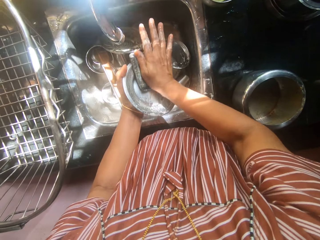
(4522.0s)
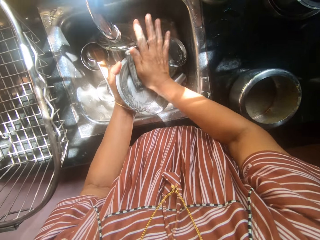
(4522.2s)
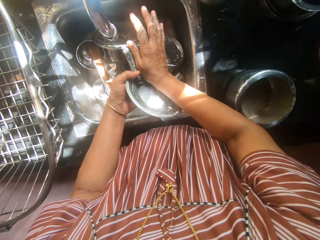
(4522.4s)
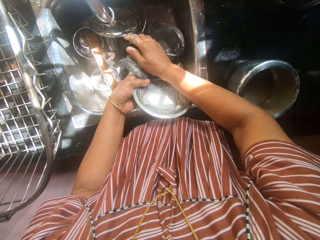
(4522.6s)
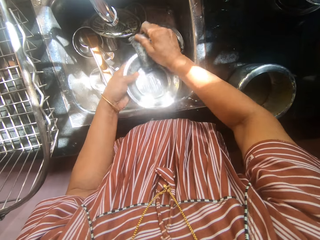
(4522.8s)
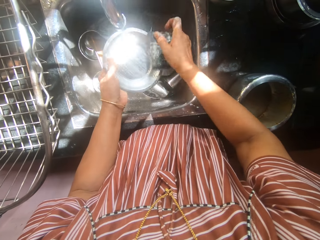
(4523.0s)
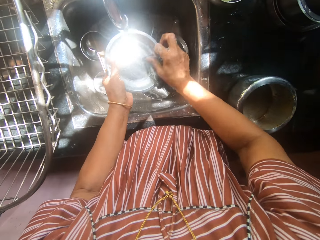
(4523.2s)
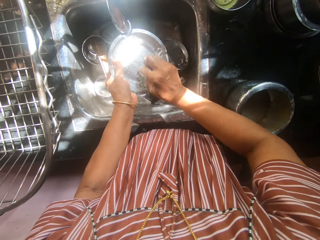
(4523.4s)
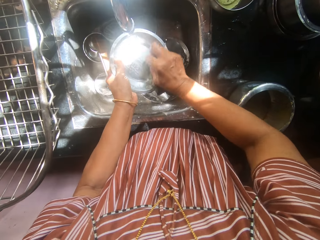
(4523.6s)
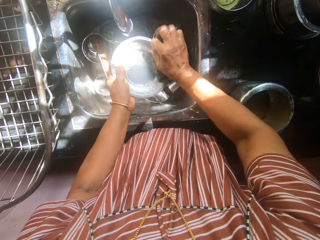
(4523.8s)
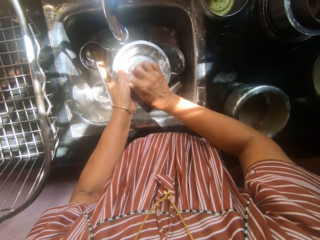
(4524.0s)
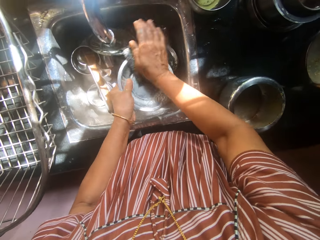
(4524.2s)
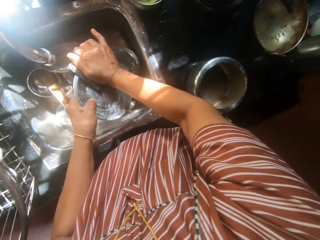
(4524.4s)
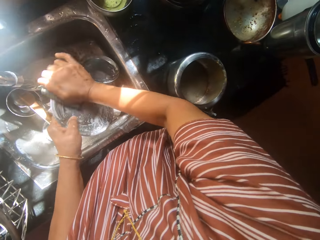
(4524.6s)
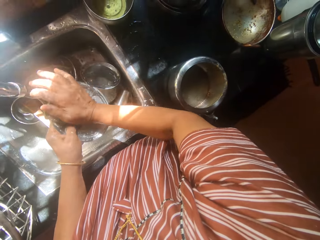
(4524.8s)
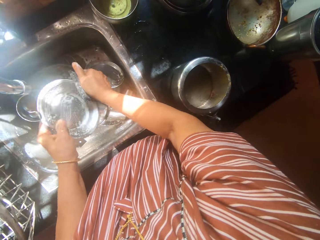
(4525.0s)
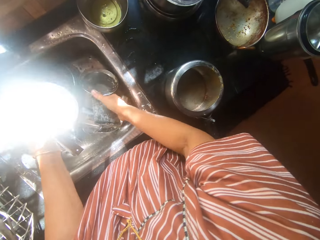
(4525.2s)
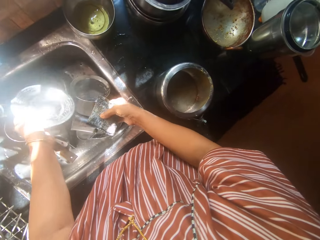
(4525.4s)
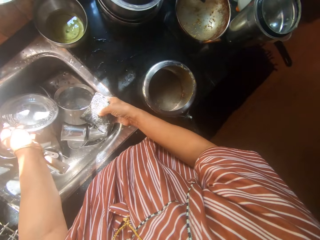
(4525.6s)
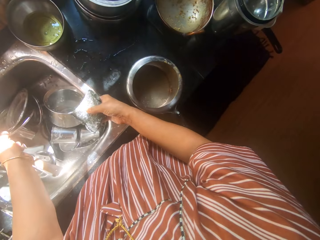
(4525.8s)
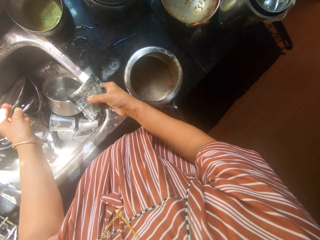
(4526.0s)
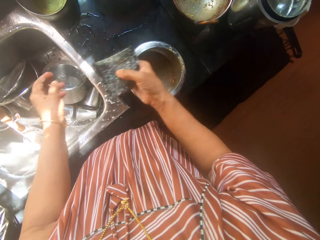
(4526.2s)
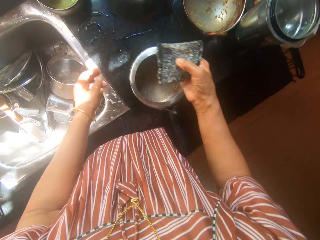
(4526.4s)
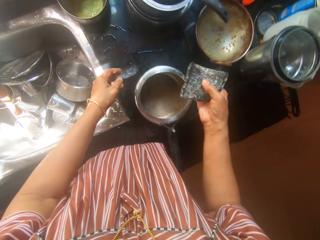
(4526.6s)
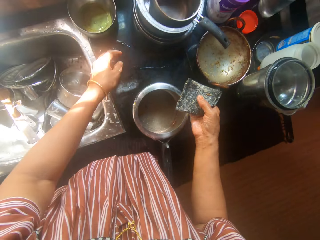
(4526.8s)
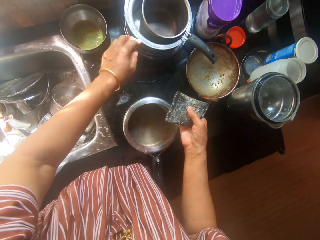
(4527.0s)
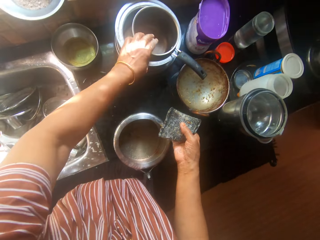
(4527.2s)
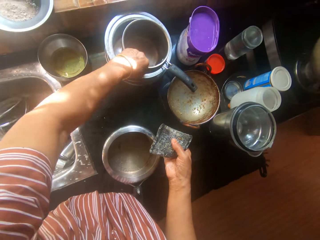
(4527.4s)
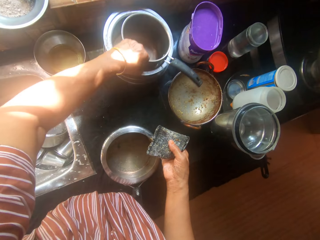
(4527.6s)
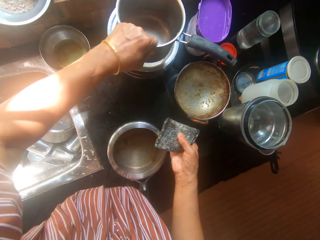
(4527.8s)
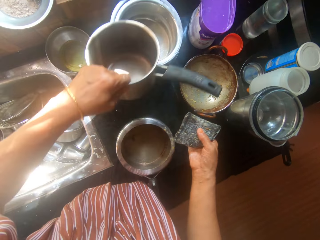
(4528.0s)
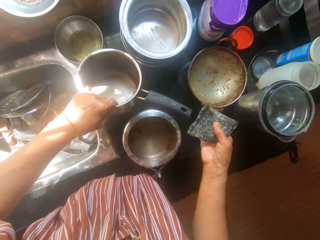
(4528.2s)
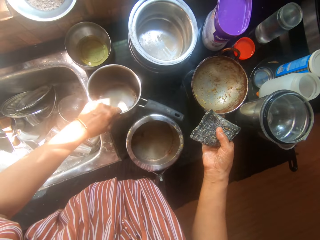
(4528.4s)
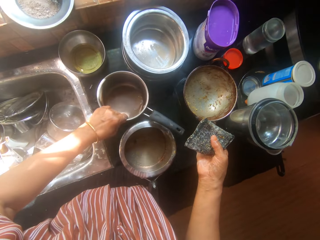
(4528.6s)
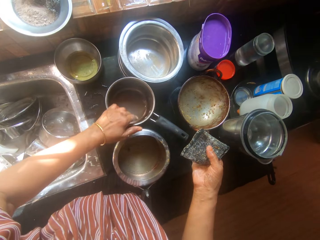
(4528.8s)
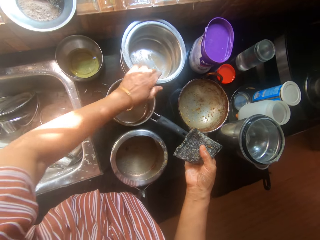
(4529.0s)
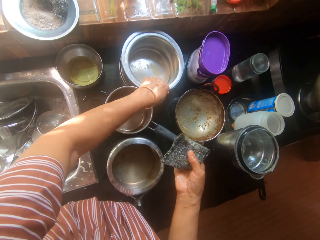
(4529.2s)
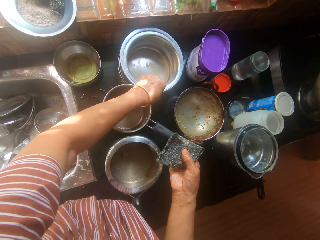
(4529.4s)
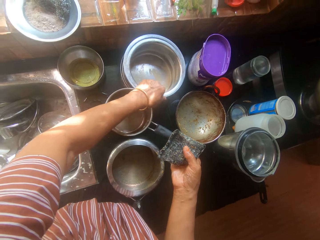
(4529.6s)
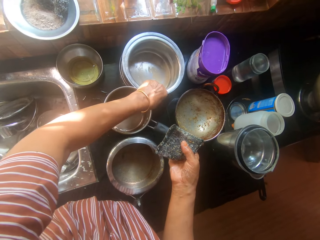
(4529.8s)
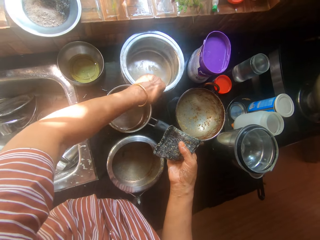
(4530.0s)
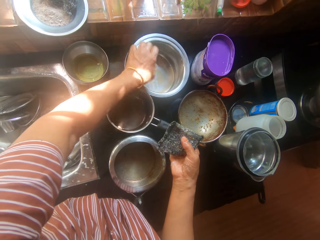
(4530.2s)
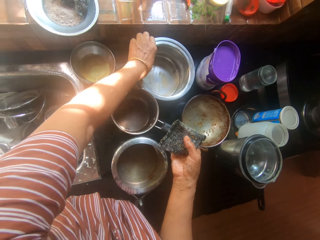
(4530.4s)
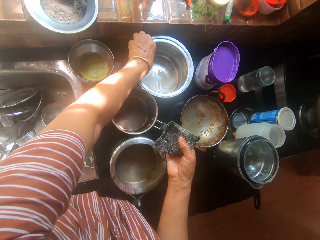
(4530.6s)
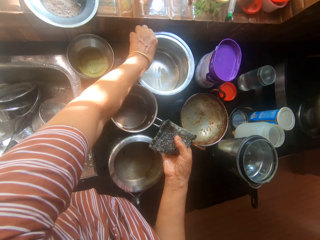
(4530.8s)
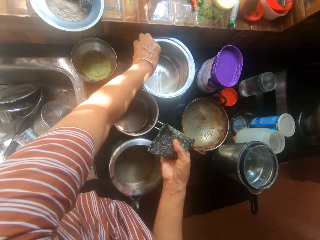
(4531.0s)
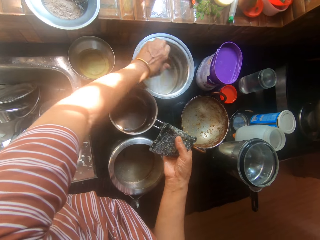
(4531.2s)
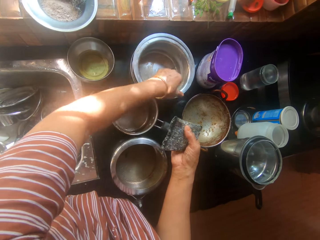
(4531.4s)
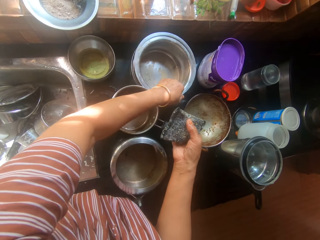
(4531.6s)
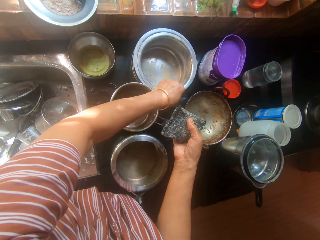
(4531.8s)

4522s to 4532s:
The camera wearer drops the third plate into the sink with her left hand. She picks the first pot with her left hand. She drops the first pot on the kitchen worktop with her left hand.

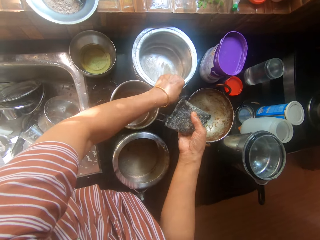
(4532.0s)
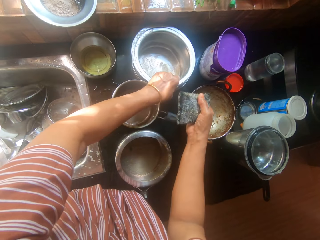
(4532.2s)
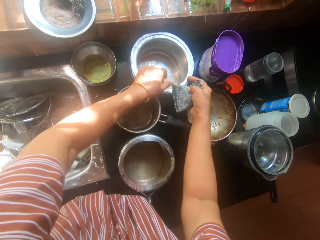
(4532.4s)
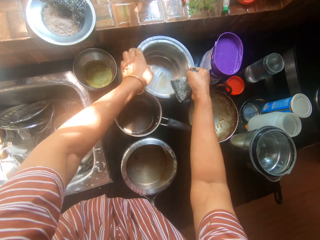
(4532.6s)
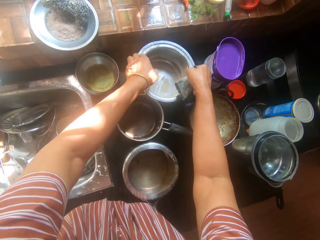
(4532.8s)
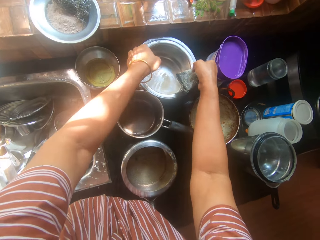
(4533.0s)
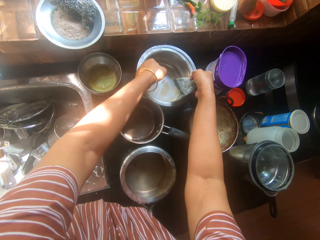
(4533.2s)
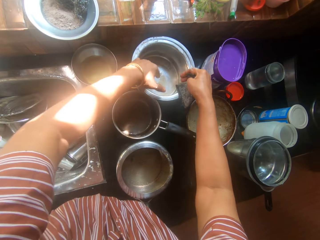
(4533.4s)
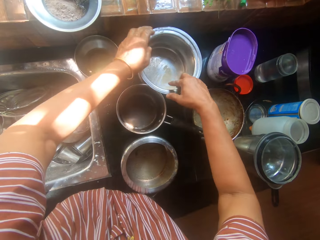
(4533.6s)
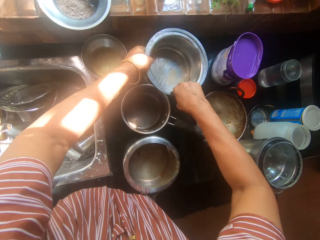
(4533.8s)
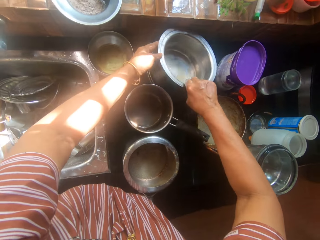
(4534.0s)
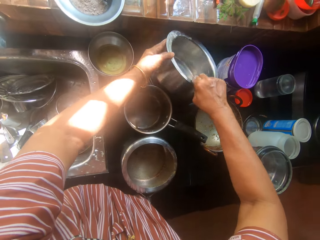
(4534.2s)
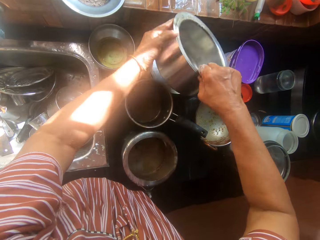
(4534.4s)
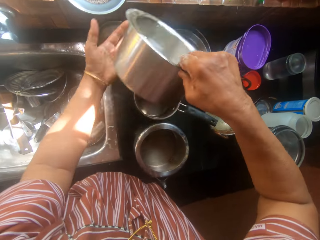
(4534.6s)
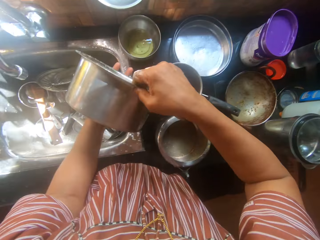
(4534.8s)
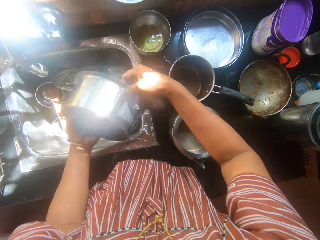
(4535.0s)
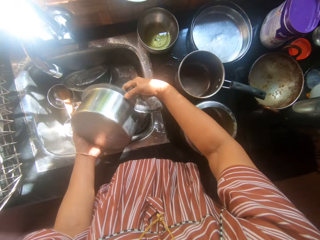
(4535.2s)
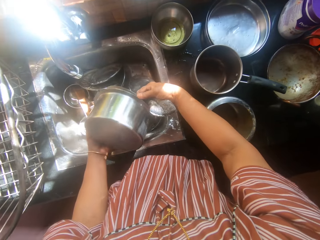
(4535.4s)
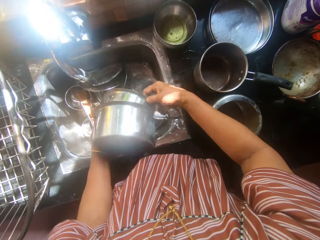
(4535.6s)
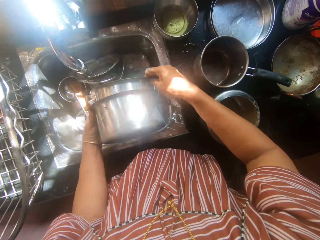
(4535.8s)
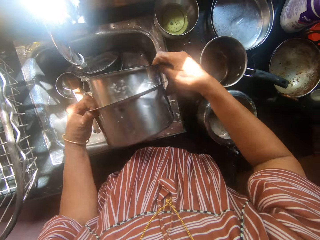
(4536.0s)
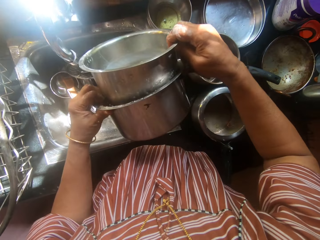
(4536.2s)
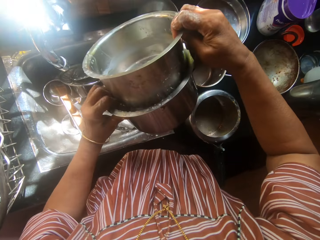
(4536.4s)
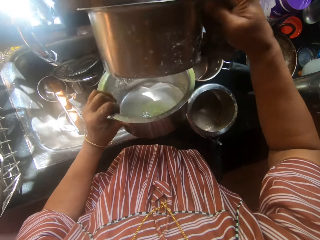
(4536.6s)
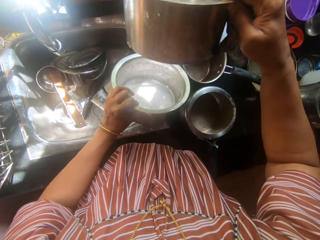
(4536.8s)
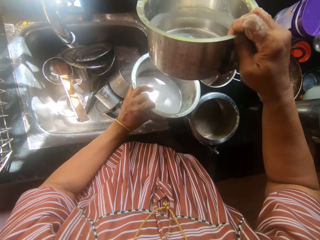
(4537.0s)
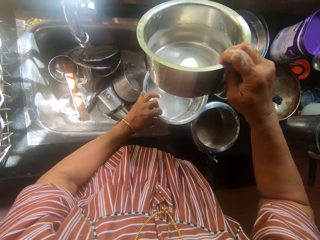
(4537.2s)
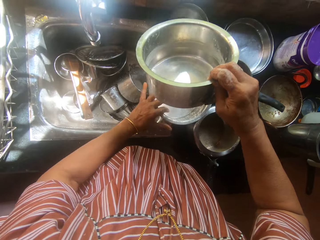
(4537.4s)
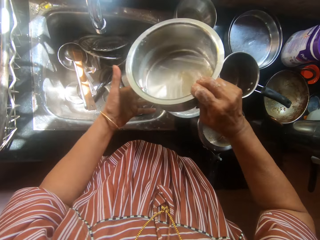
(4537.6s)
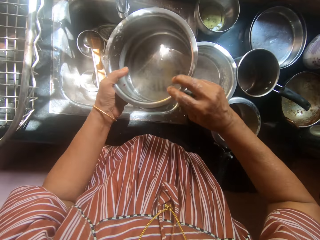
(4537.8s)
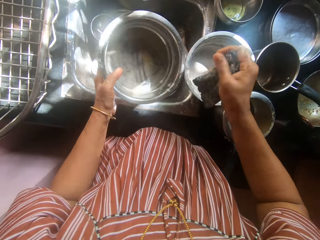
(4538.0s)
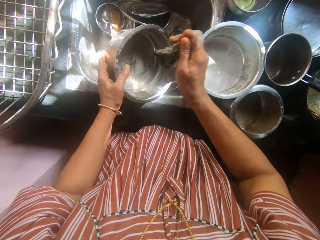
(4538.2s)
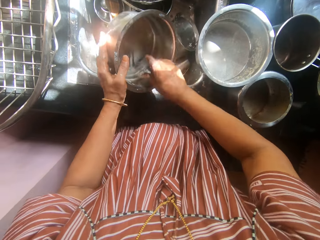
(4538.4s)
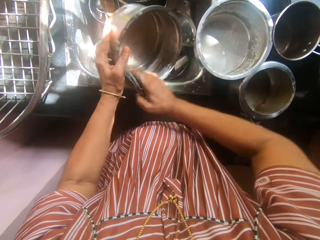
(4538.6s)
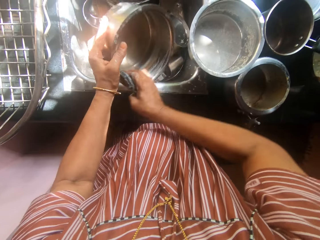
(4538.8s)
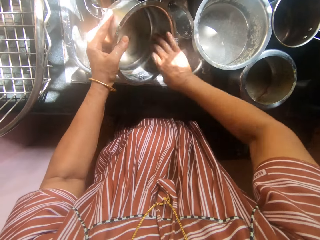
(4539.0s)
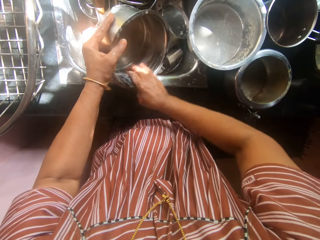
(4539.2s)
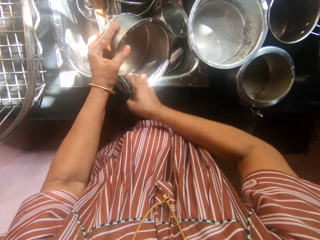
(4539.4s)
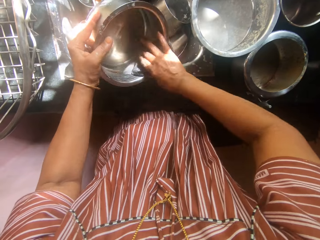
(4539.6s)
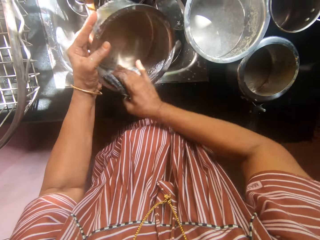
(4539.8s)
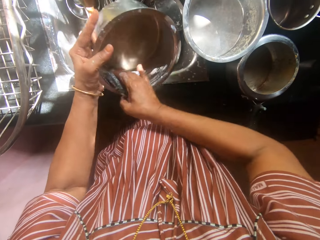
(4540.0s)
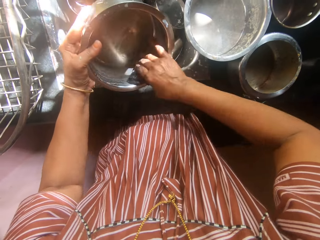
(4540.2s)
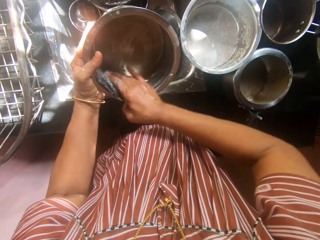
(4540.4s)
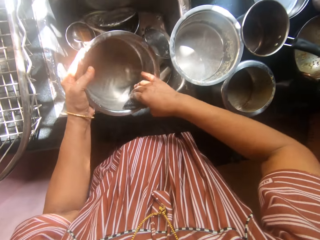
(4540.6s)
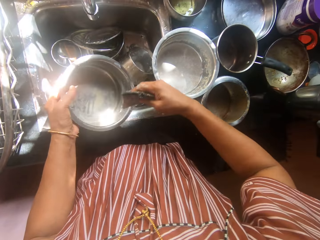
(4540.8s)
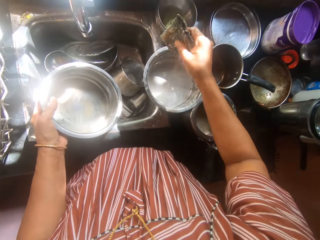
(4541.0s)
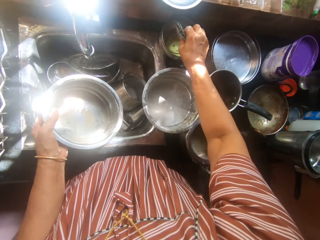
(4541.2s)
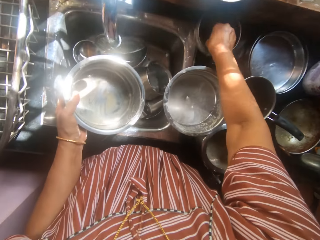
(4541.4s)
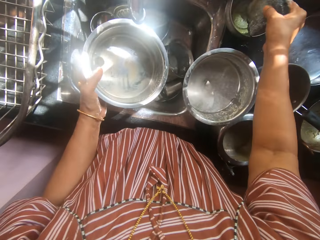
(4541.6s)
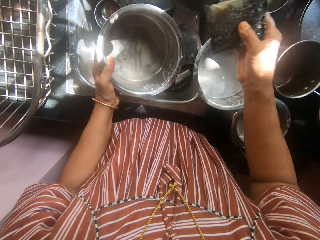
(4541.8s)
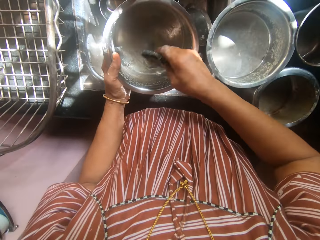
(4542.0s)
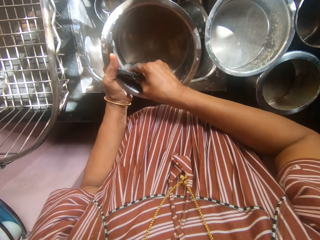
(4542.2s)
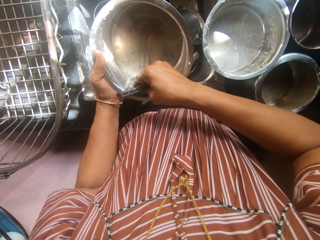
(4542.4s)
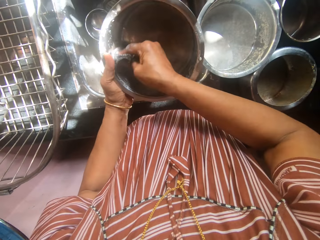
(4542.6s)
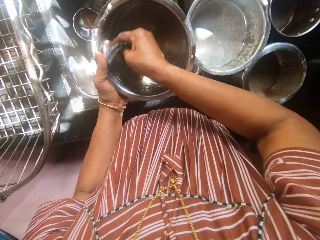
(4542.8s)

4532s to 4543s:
The camera wearer picks two pots from the kitchen worktop with both hands. She separates the two pots with the third pot in her right hand and the fourth pot in her left hand. She places the fourth pot on the kitchen worktop with her left hand. She holds the third pot with her left hand. She washes the third pot with the sponge. She dips the sponge into the bowl of liquid soap on the kitchen worktop. She washes the third pot with the sponge.
